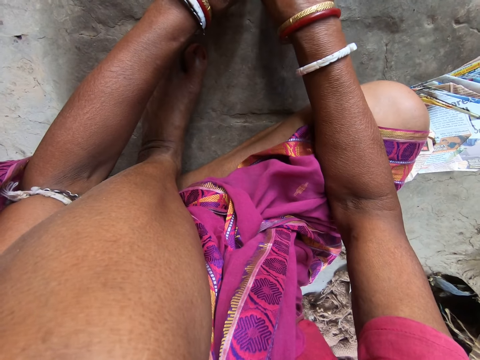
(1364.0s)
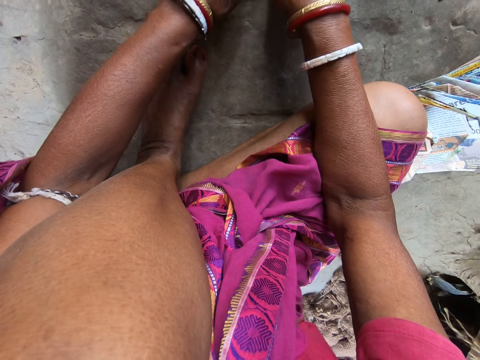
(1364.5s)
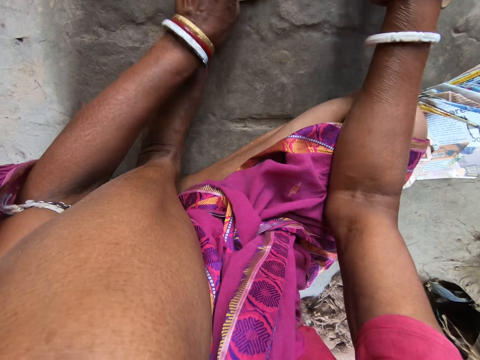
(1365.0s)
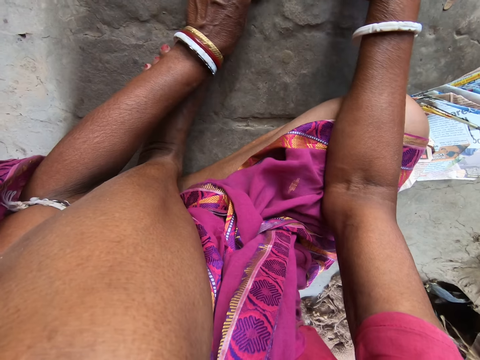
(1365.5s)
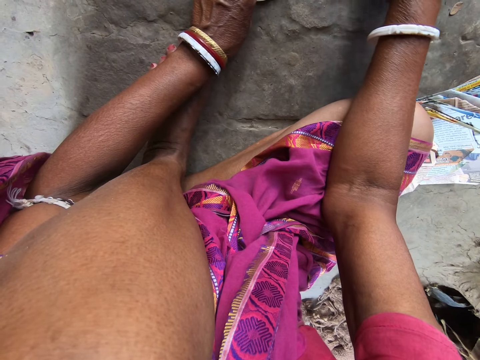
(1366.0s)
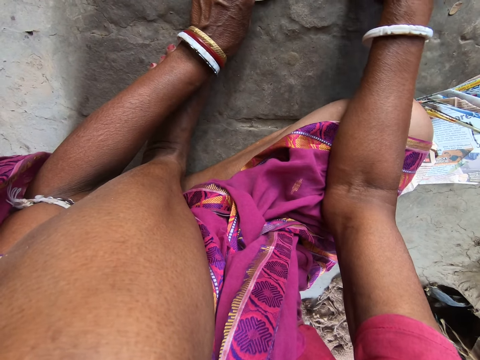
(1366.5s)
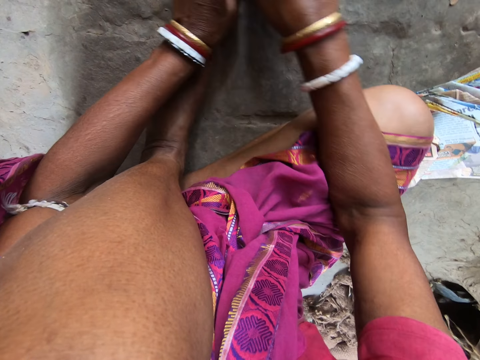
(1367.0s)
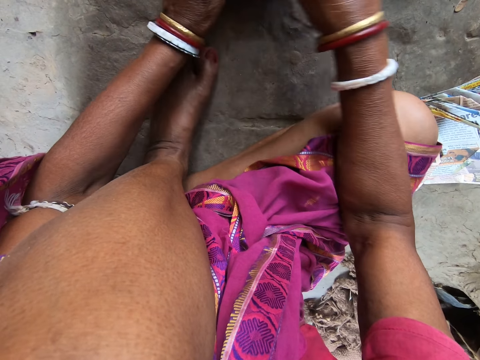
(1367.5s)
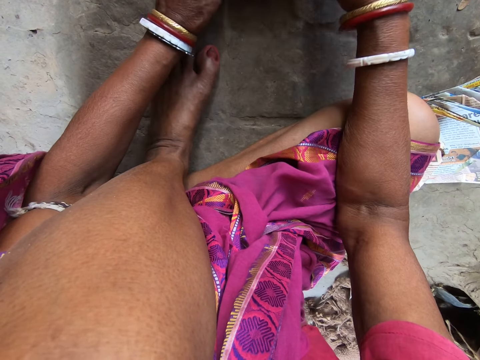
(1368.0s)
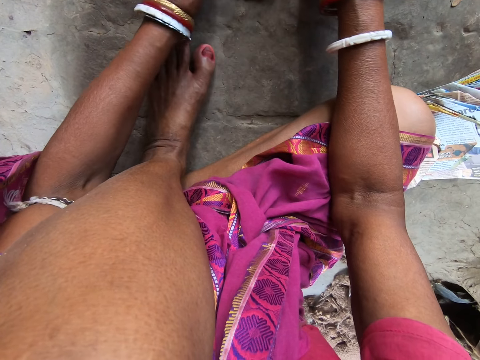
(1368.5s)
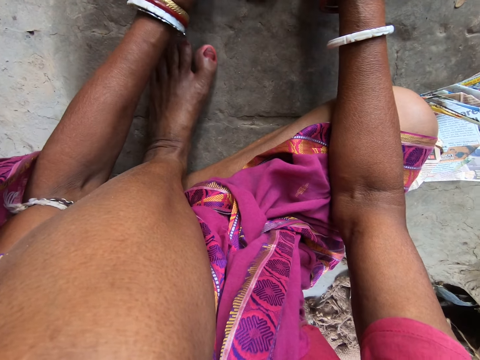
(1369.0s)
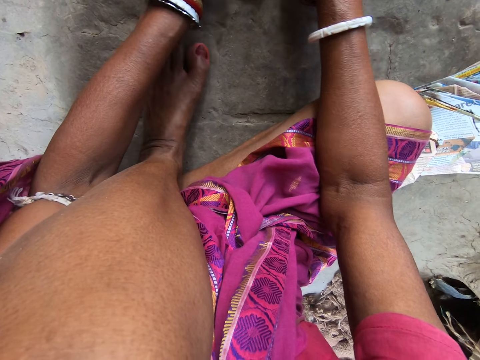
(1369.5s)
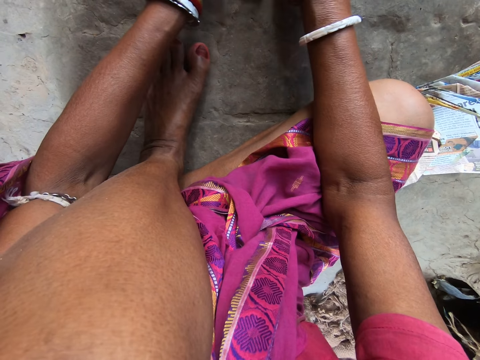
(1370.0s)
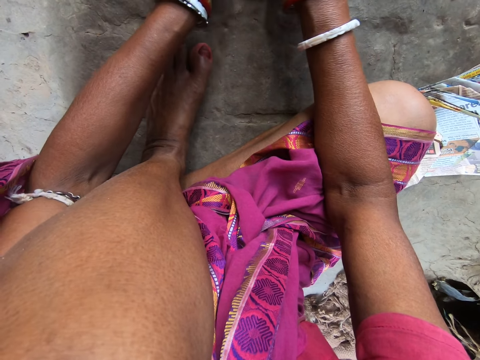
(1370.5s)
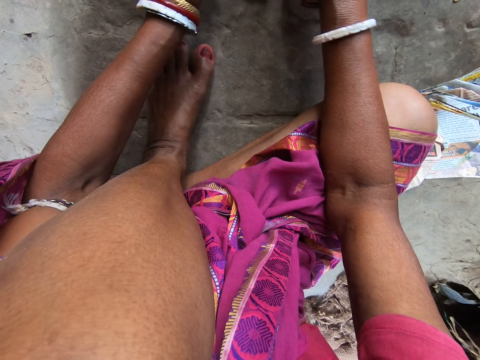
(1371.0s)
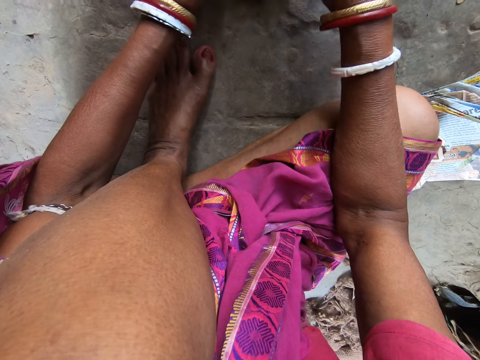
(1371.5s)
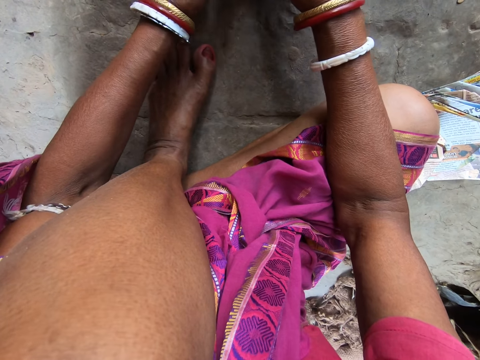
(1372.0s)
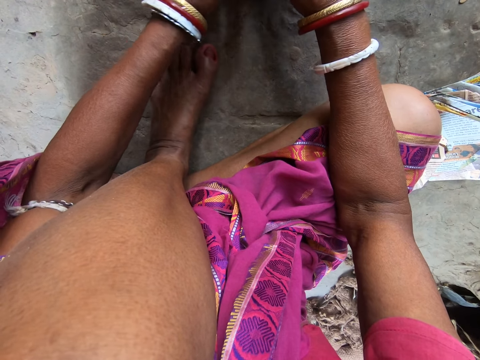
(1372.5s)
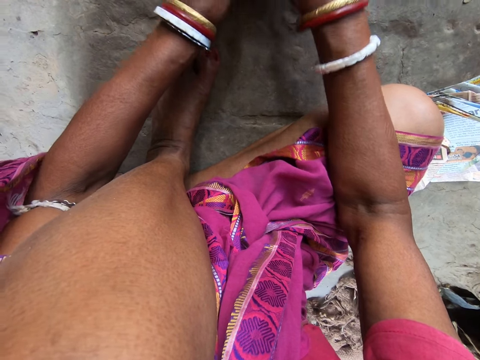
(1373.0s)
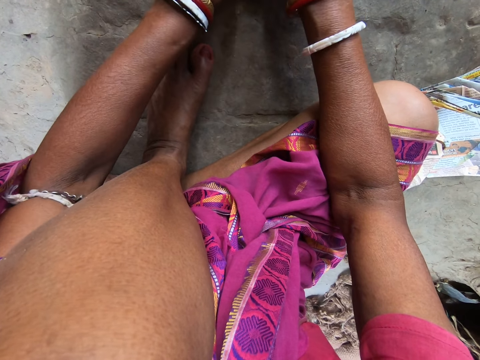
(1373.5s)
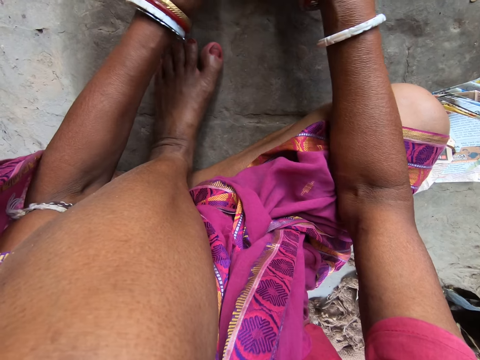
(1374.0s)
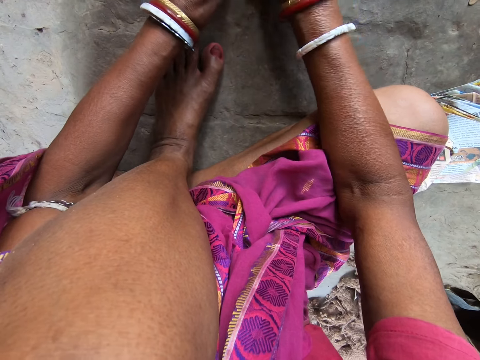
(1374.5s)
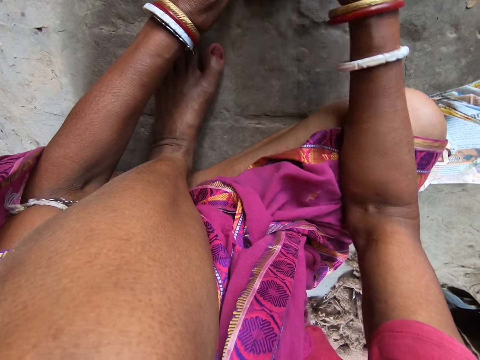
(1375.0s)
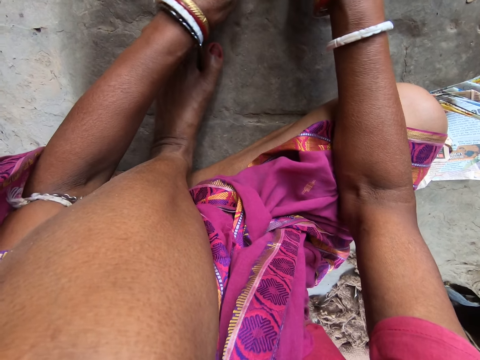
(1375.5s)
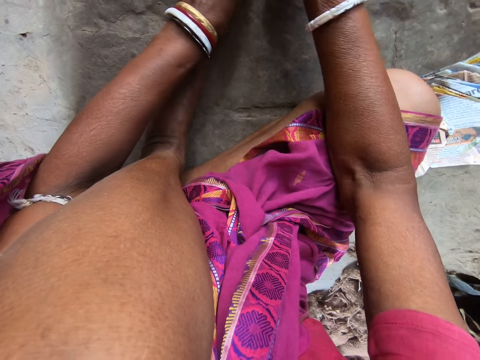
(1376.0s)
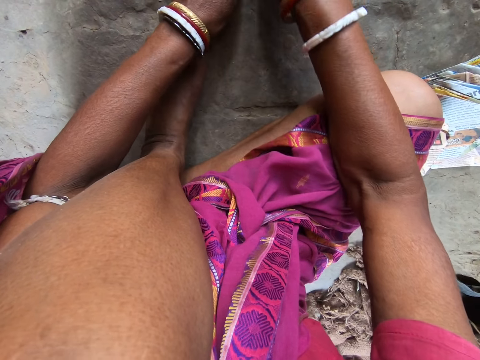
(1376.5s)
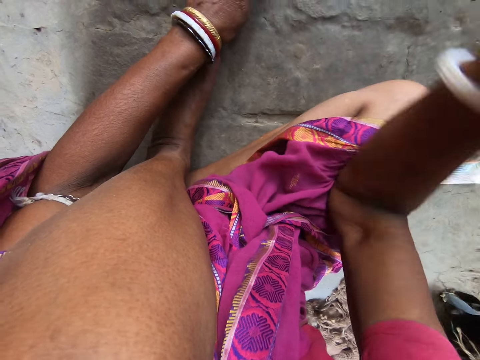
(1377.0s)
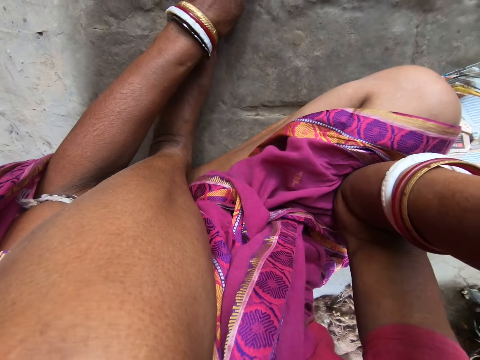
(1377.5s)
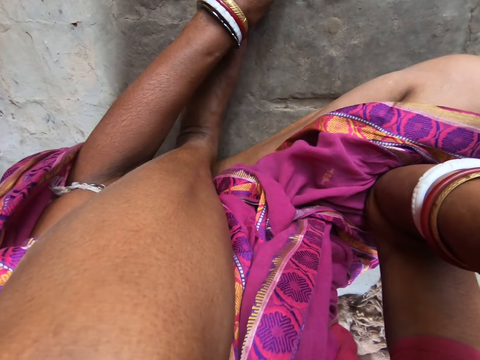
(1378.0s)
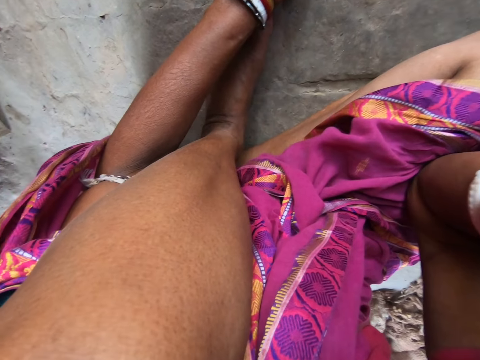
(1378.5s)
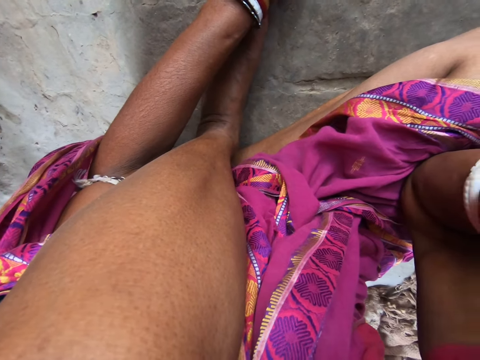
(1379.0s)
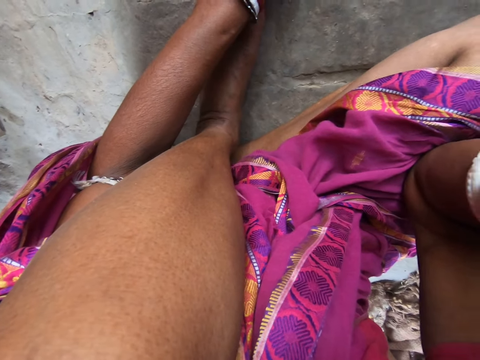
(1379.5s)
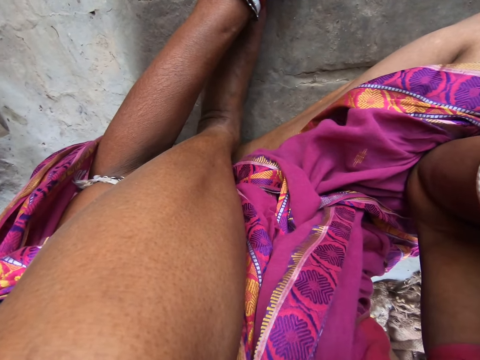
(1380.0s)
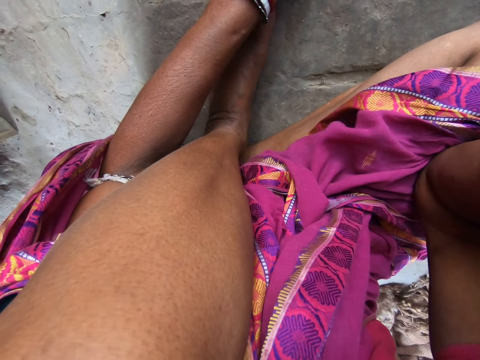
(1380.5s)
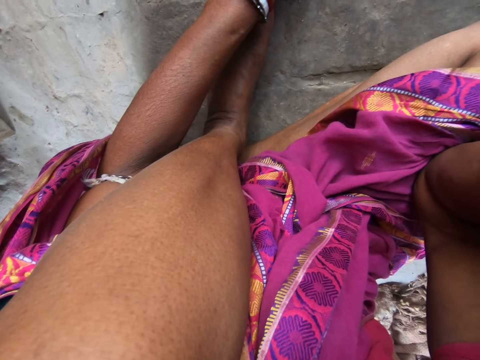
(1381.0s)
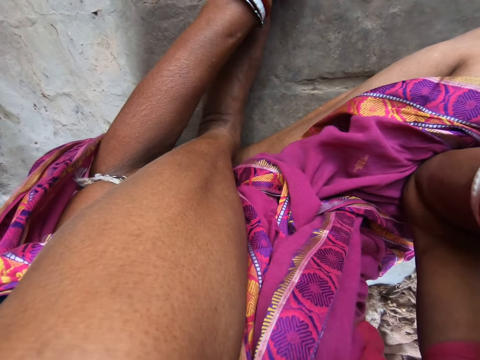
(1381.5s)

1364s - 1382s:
The camera wearer picks up a piece of paper from the floor with her right hand. She puts the piece of paper in her right hand on the floor. She folds the piece of paper on the floor with both hands. She touches her head with her right hand.

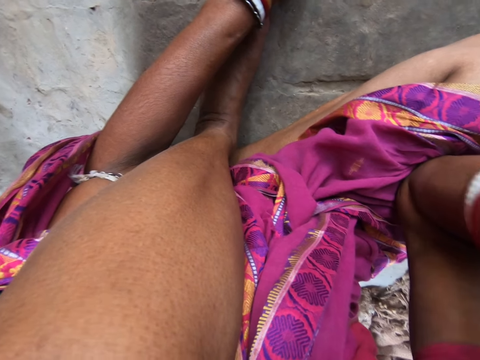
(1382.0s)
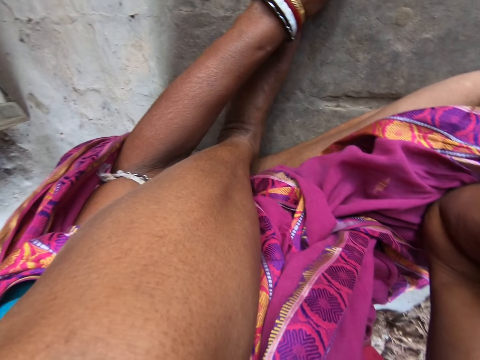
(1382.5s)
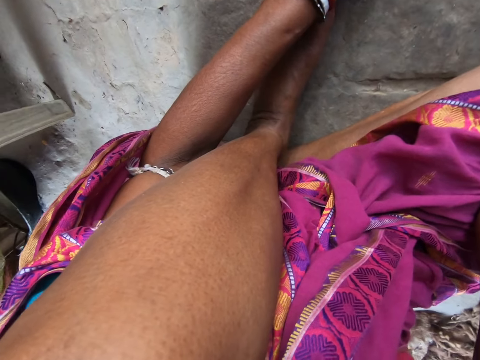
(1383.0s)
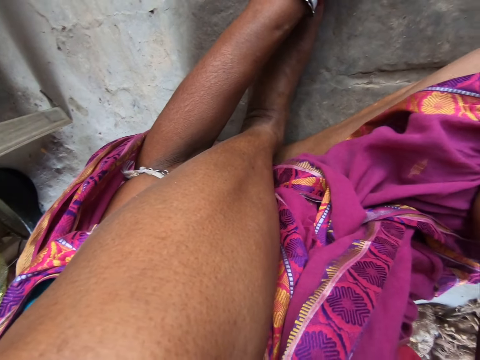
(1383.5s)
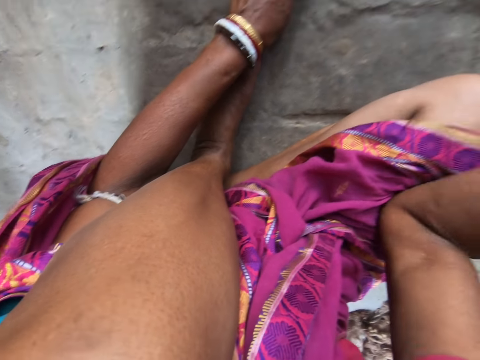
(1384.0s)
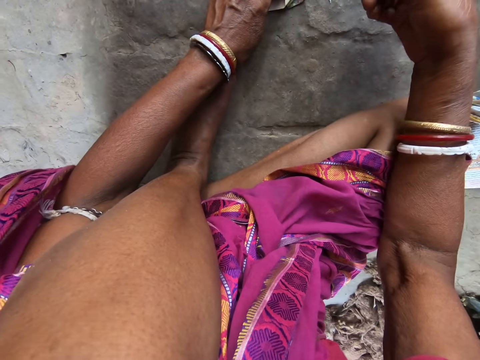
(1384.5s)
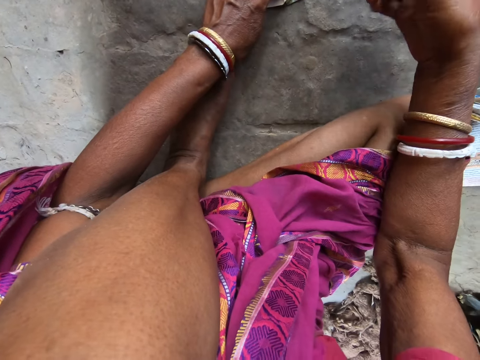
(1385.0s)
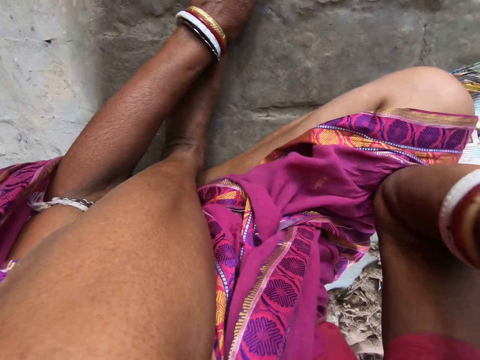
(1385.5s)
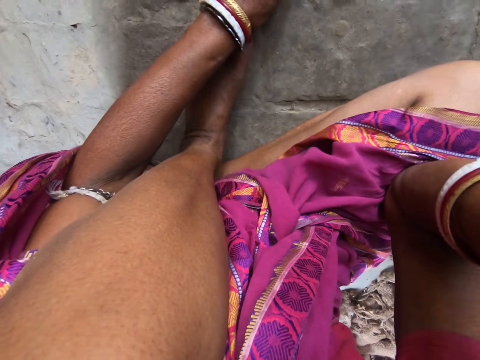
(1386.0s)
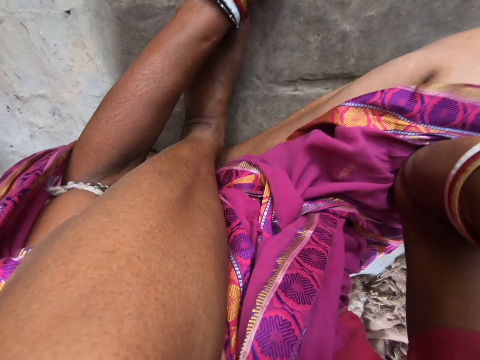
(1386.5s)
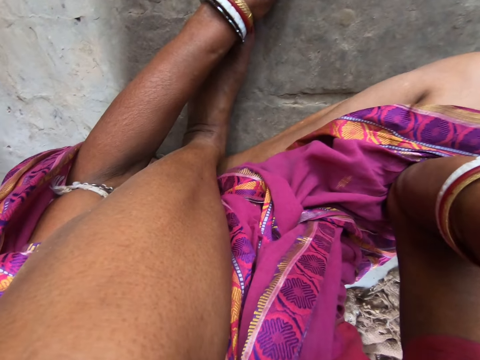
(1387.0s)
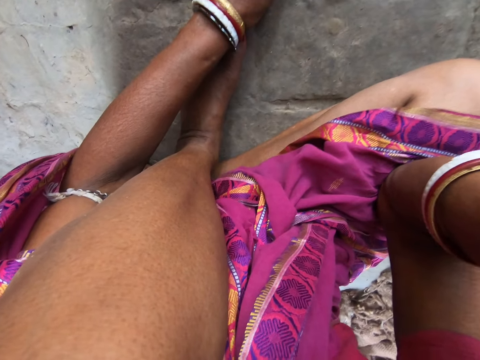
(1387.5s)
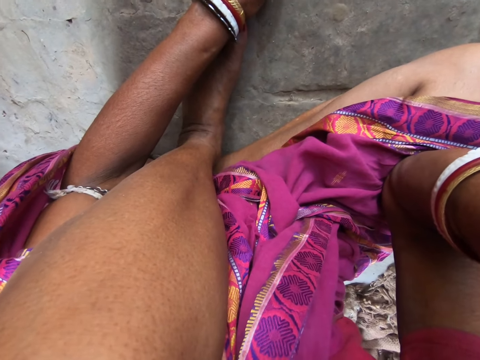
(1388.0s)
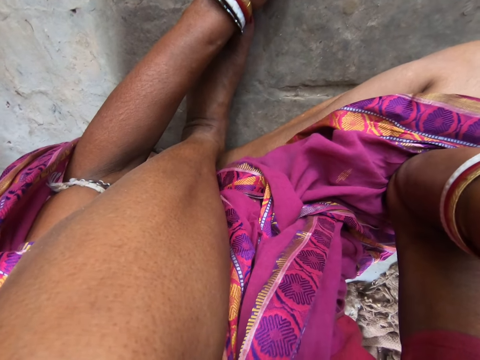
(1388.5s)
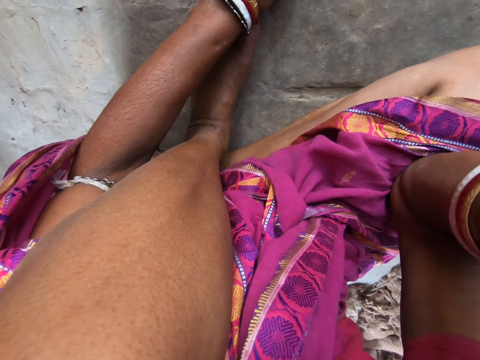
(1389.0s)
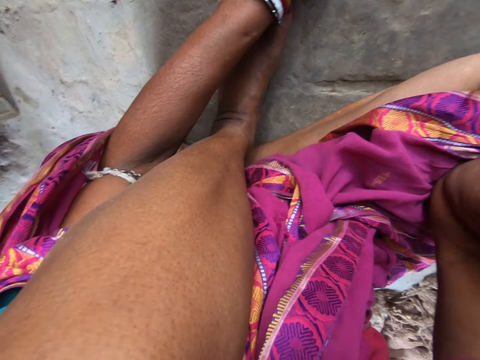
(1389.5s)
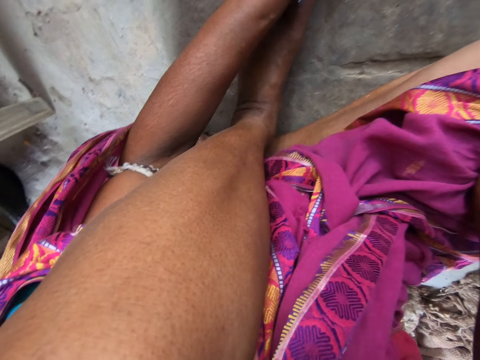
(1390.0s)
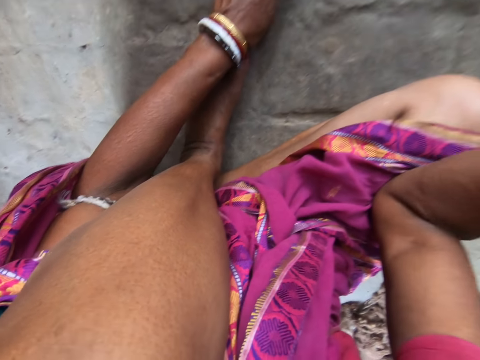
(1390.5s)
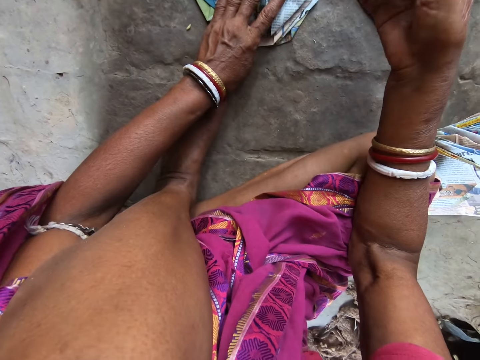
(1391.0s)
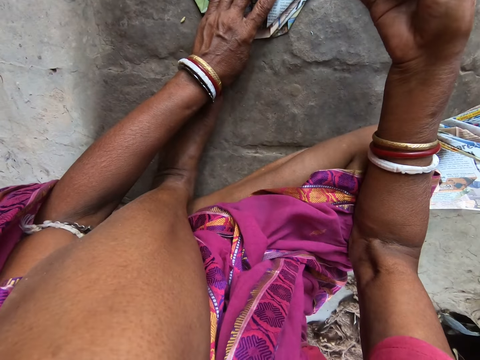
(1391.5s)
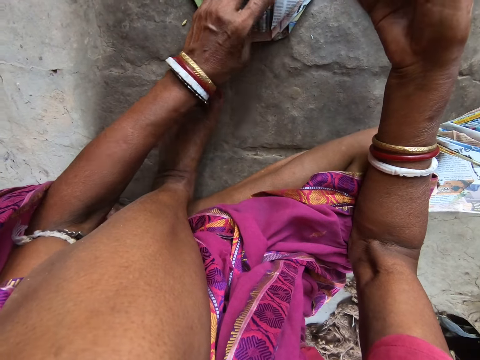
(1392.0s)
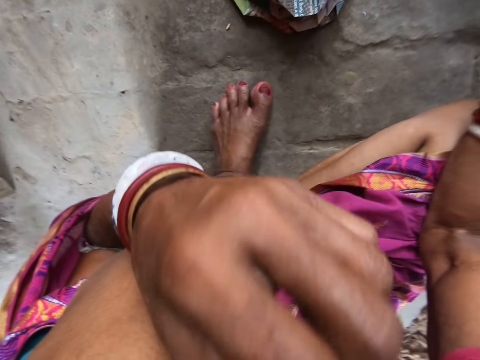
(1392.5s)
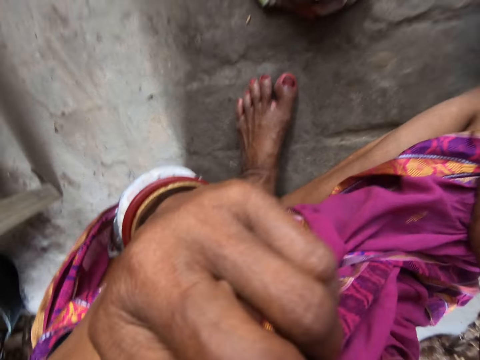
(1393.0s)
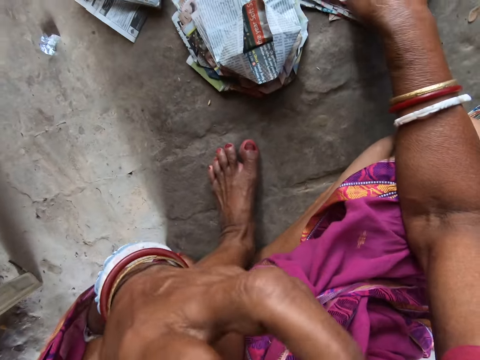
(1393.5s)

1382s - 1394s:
The camera wearer touches her head with her right hand. She puts her left hand into her mouth.
